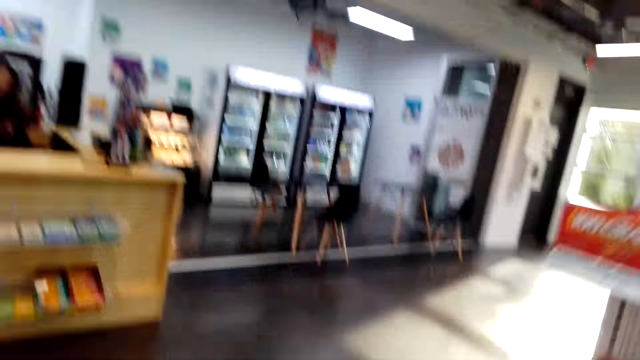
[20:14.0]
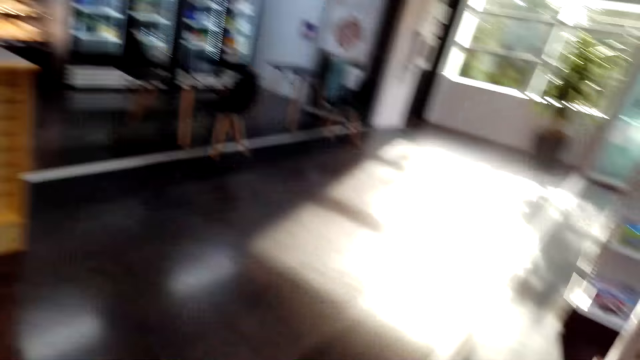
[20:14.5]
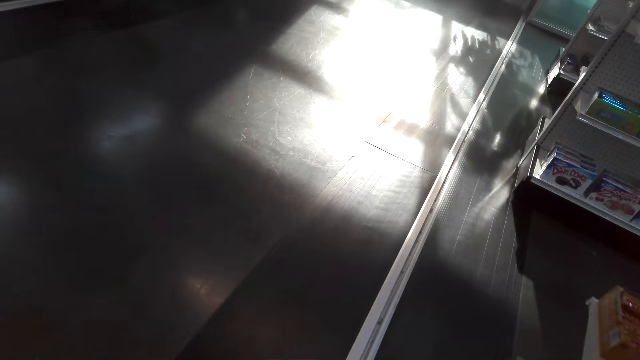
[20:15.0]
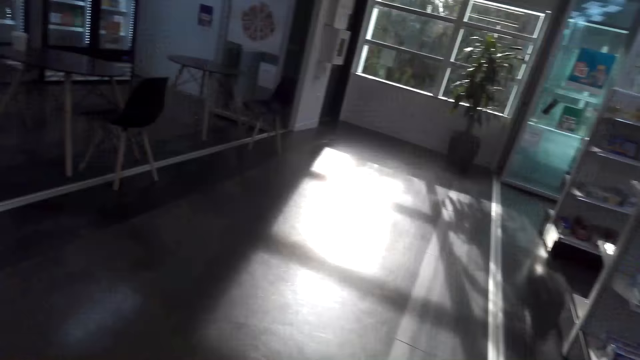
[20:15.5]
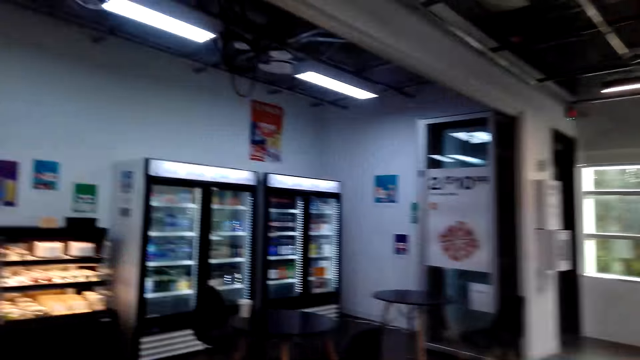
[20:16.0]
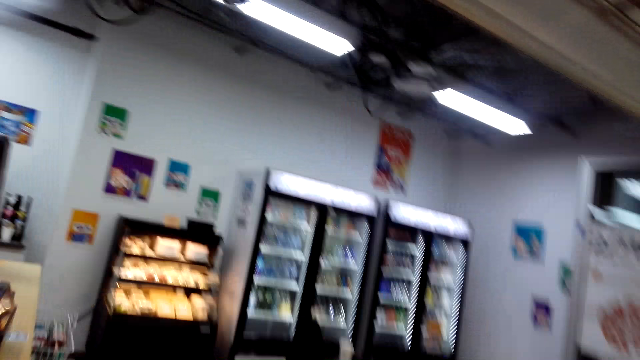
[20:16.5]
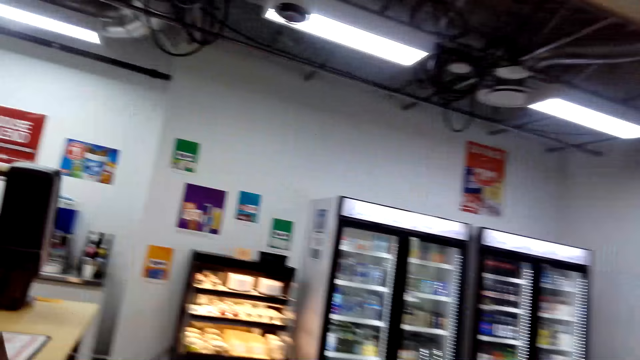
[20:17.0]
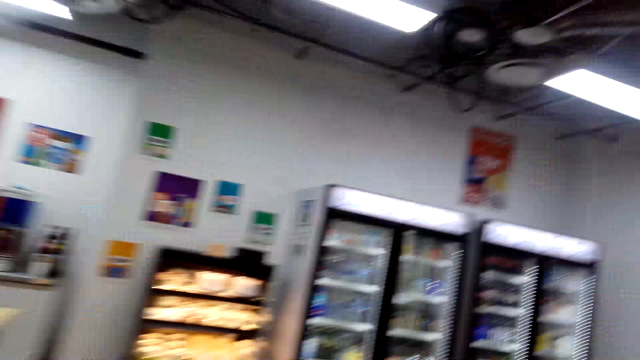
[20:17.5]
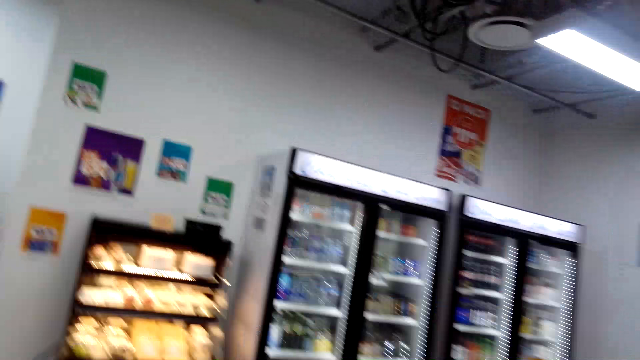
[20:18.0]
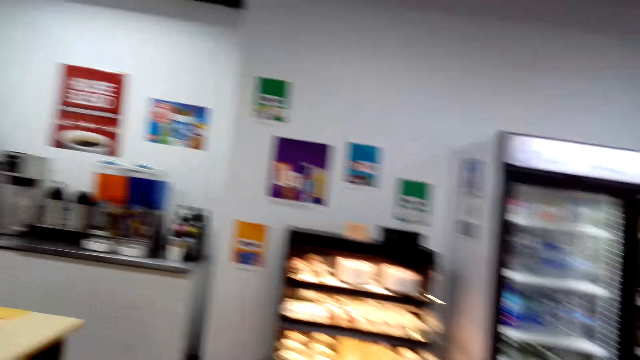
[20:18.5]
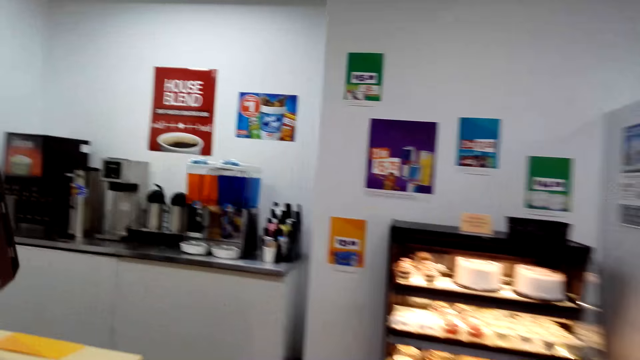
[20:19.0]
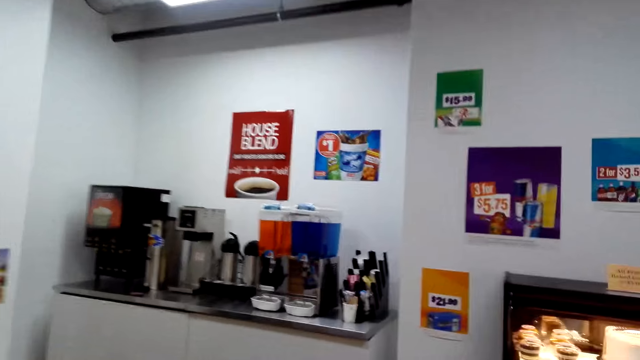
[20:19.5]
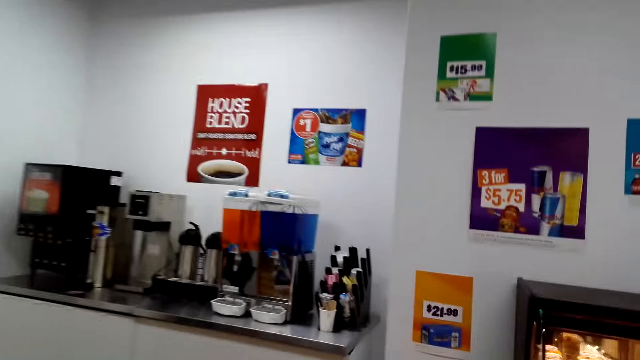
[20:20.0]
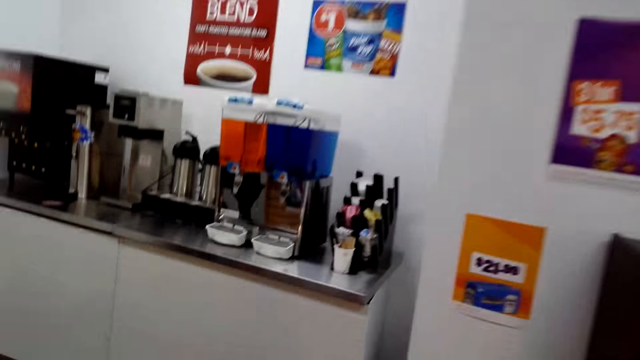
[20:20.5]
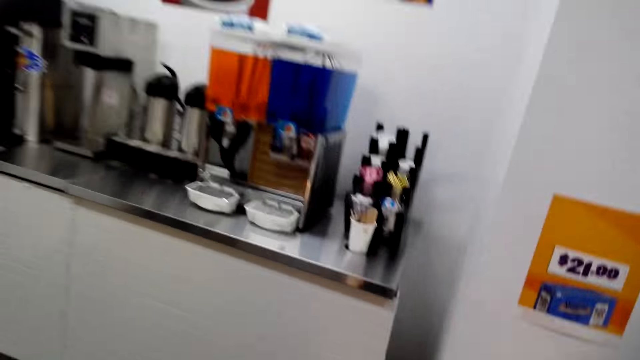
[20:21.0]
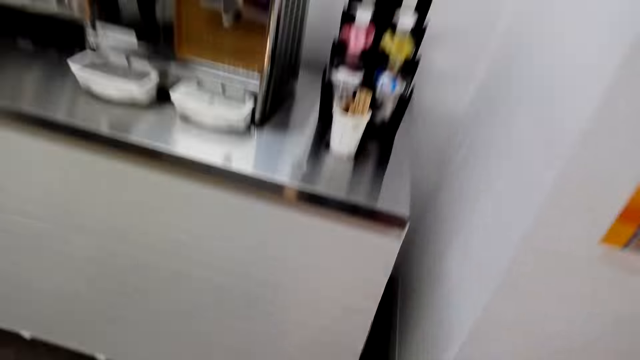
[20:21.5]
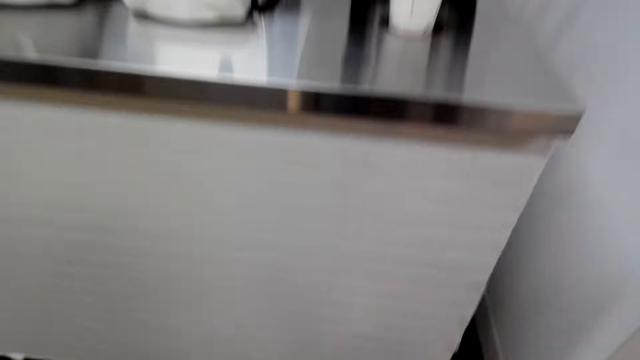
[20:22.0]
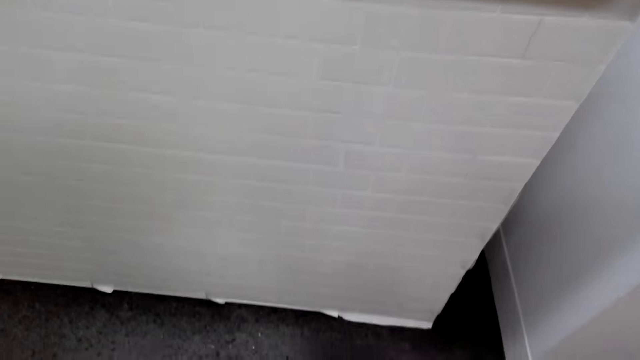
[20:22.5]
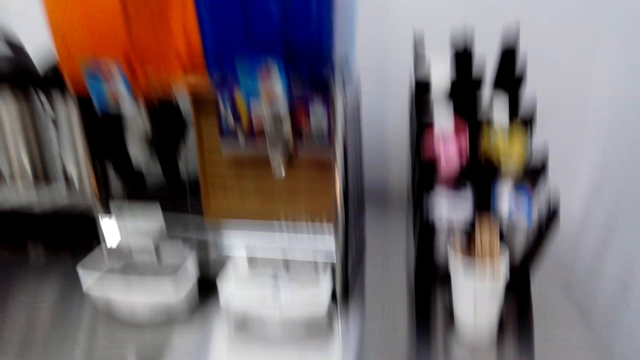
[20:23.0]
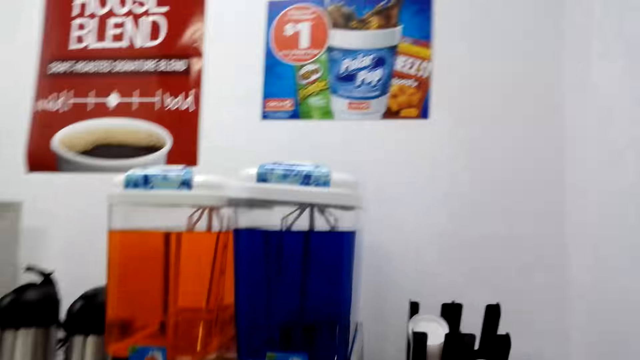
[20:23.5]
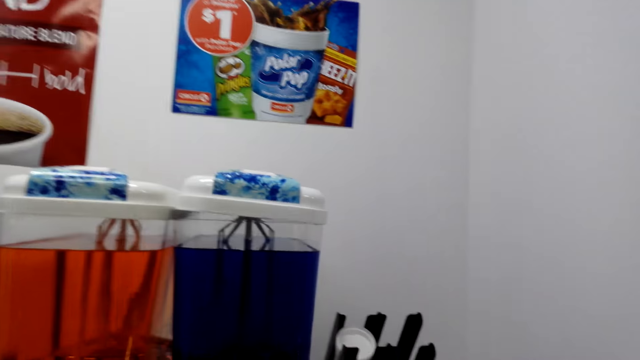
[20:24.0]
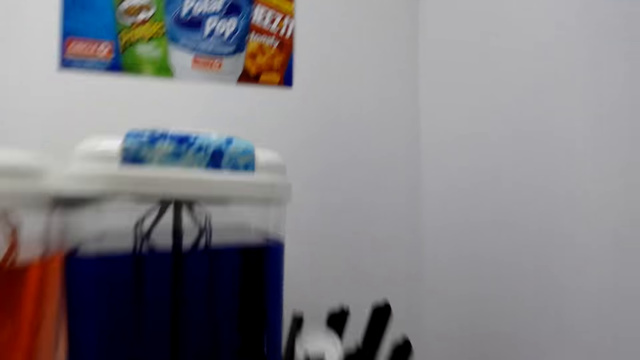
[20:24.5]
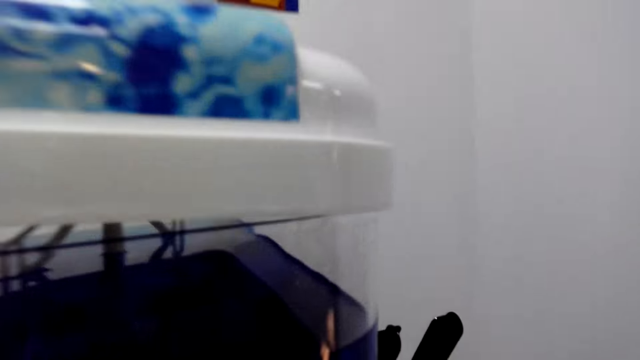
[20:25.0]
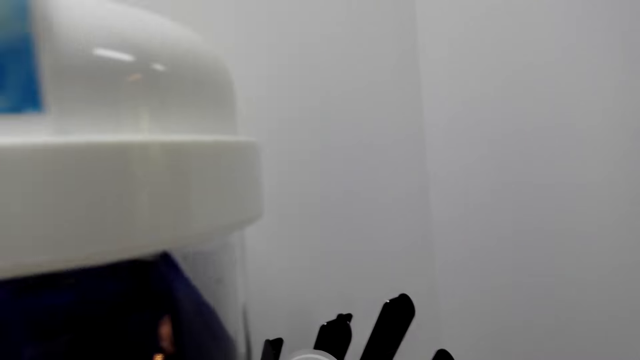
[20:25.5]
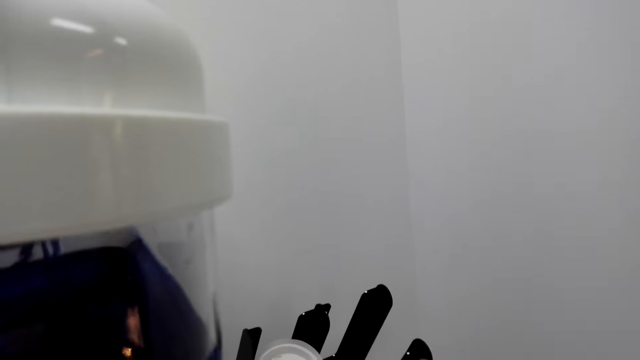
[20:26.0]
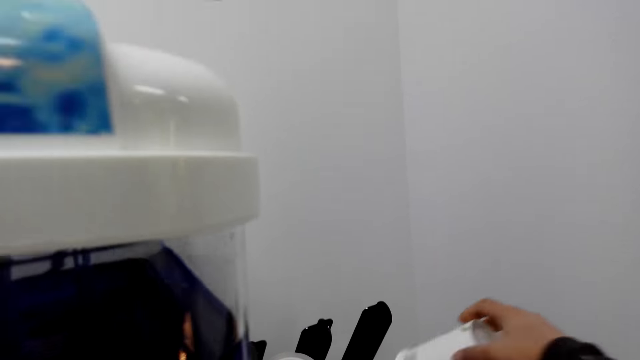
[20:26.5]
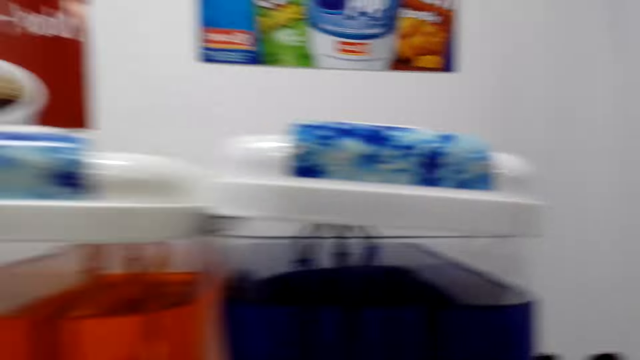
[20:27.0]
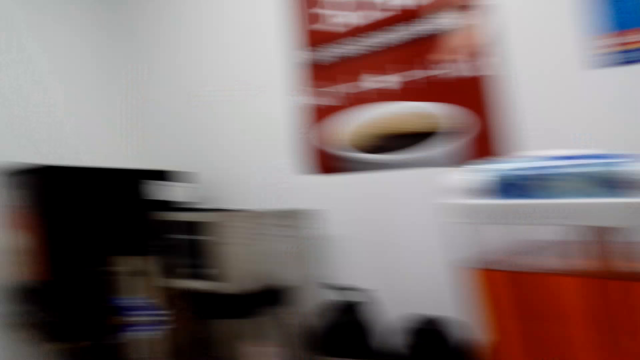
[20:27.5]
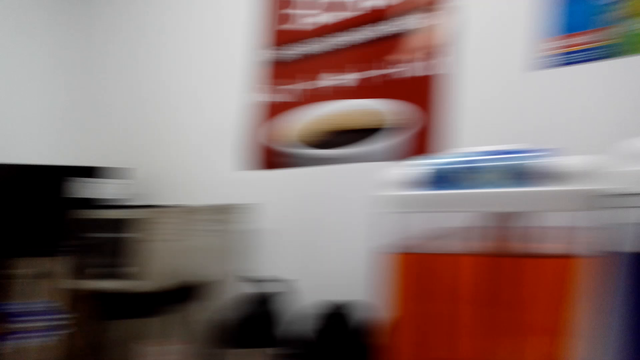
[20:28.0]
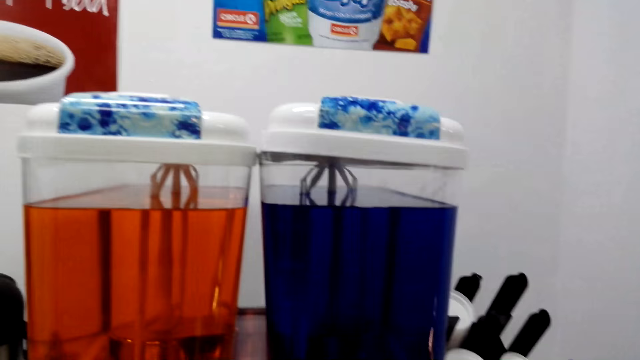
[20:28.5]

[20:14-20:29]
The camera wearer walks in the supermarket. They walk to the cafeteria. They bend beside the shelf. They stand up. They stand beside the juice dispenser. They pick a plastic cup.

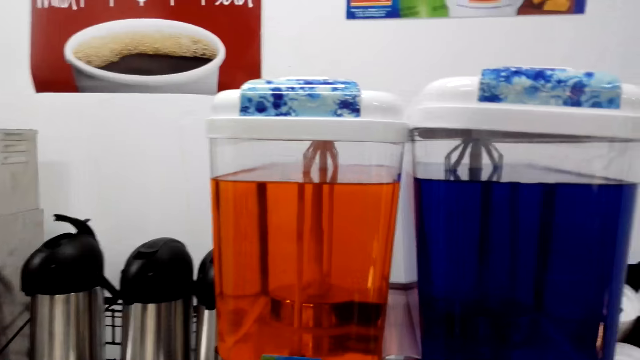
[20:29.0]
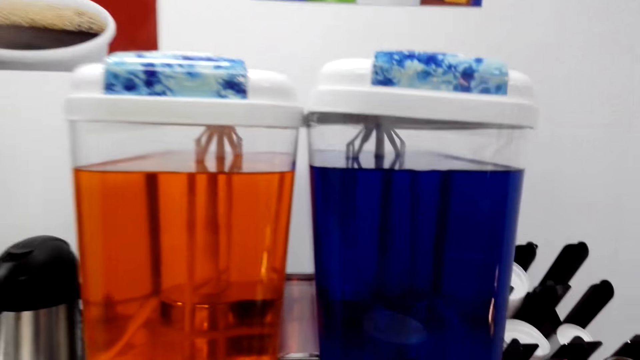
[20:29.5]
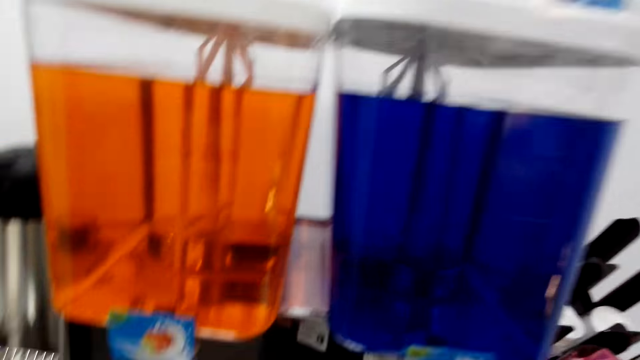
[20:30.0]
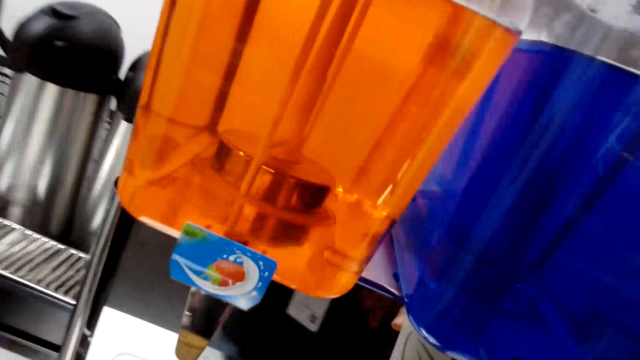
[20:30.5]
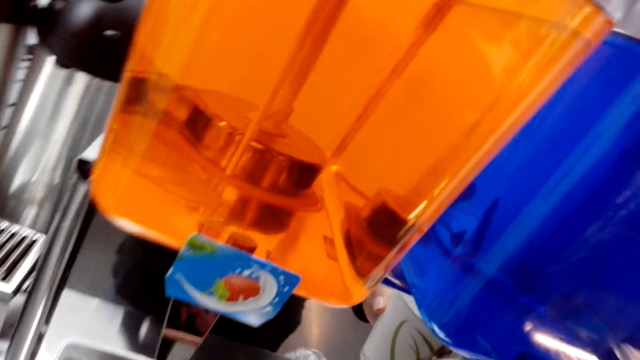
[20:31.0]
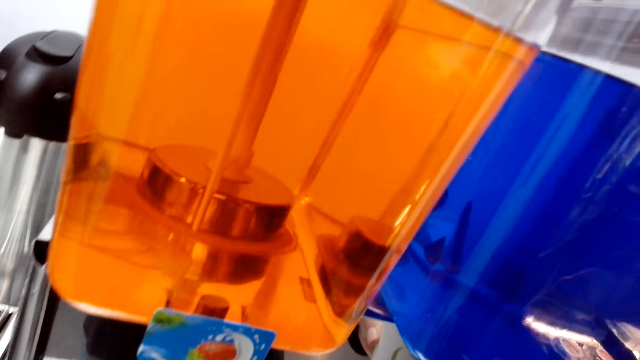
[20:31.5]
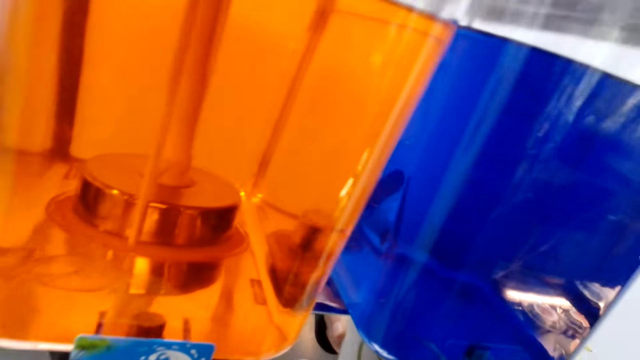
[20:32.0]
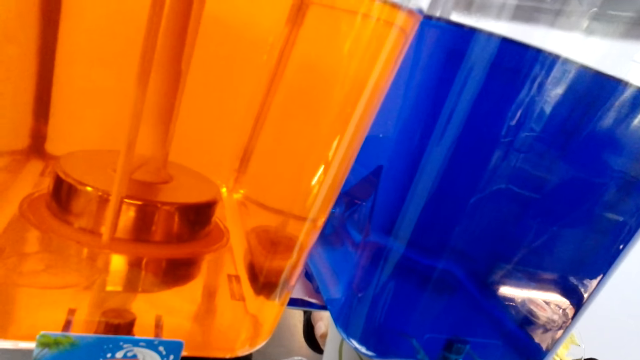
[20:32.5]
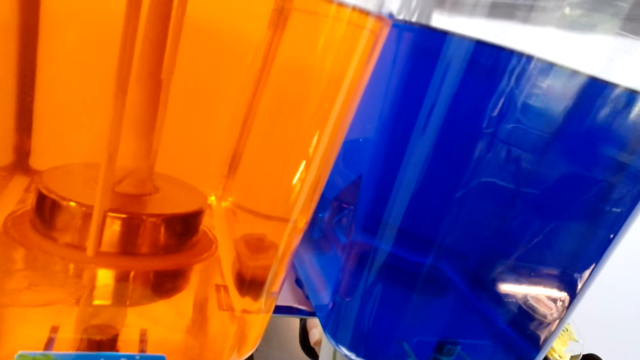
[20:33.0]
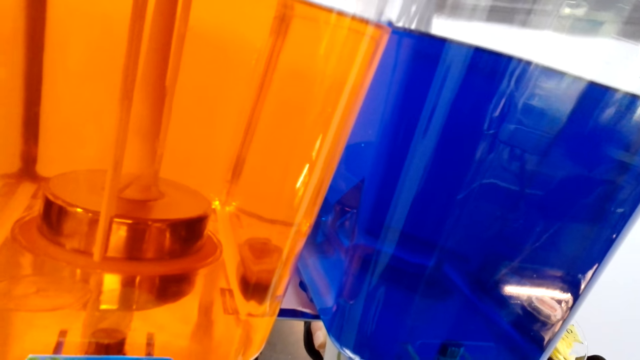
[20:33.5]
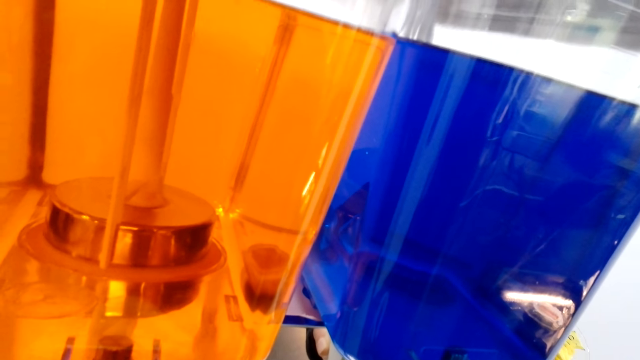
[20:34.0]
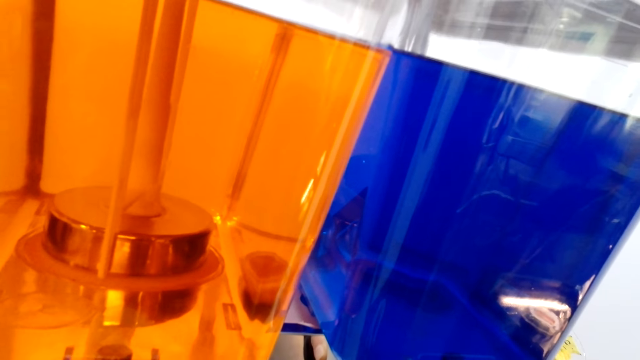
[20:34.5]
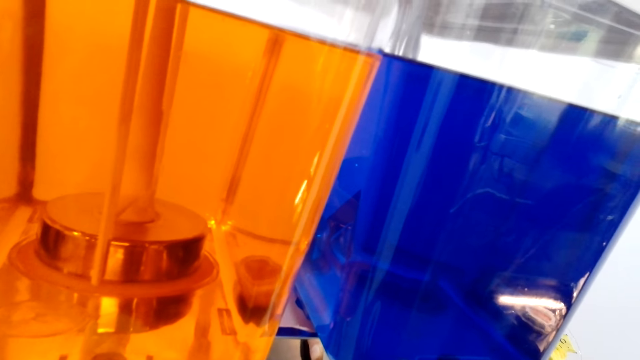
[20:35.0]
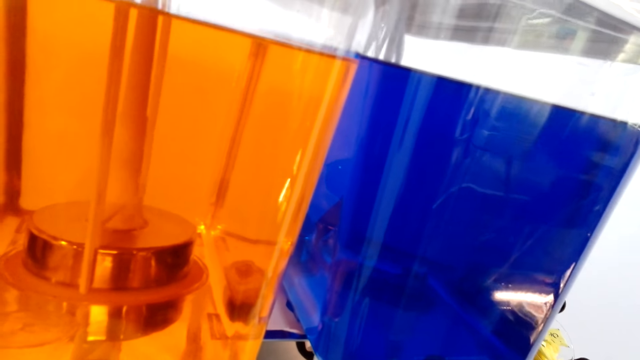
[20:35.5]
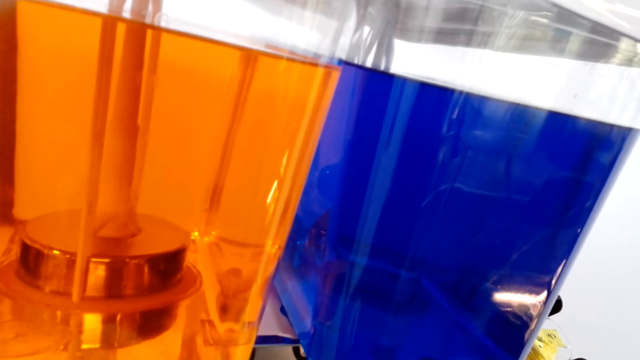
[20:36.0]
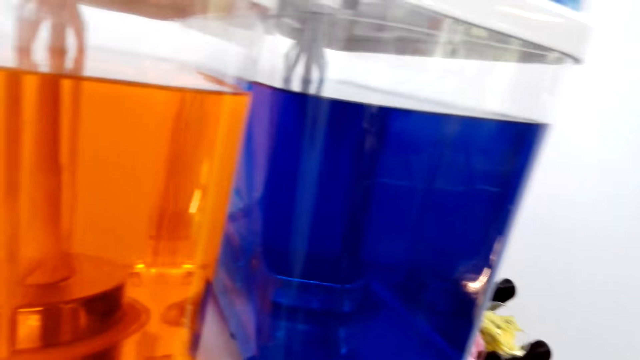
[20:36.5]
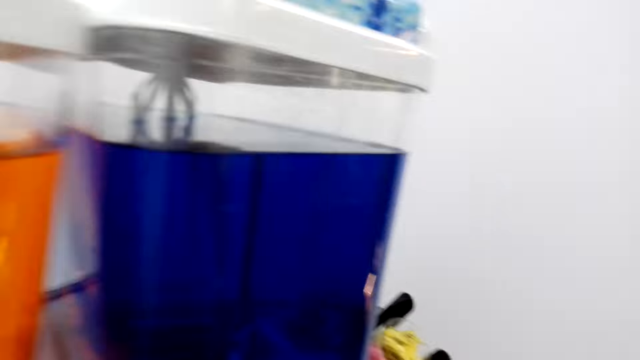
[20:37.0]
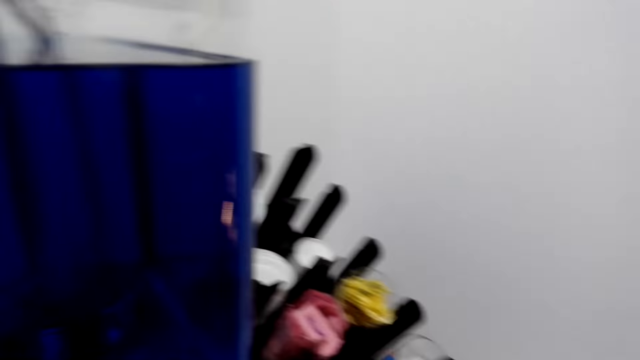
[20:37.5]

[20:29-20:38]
The camera wearer pours water from a dispenser. They stand beside the juice dispenser.
